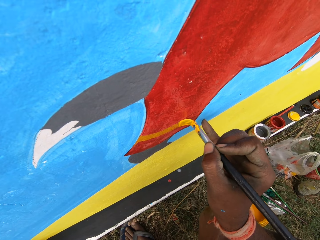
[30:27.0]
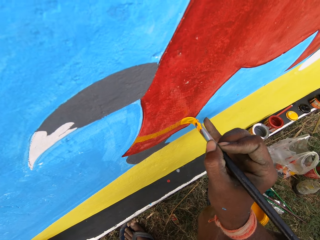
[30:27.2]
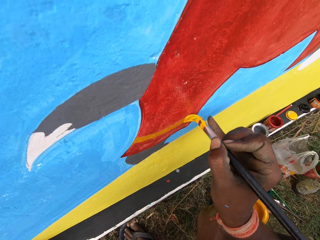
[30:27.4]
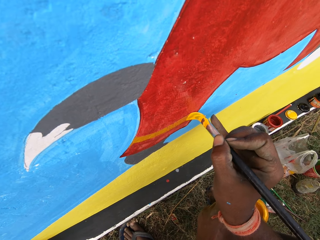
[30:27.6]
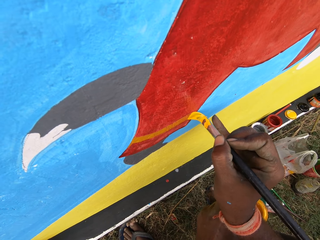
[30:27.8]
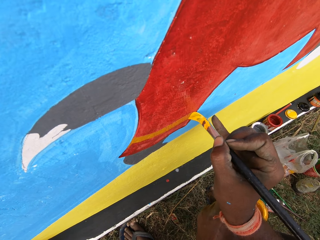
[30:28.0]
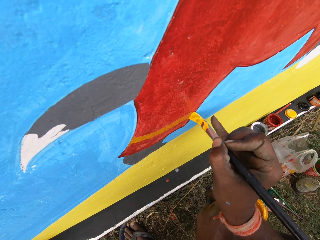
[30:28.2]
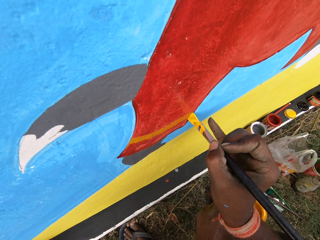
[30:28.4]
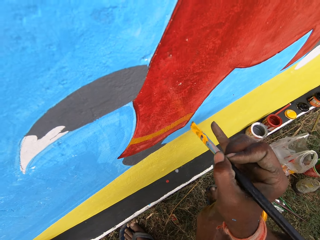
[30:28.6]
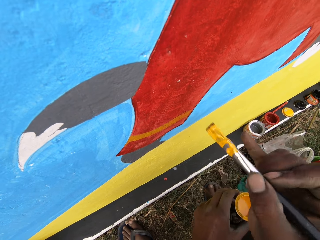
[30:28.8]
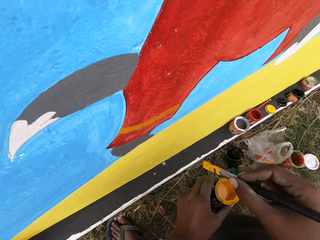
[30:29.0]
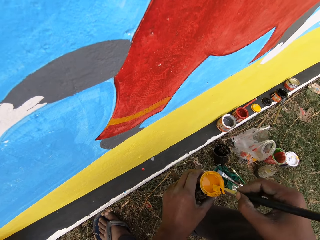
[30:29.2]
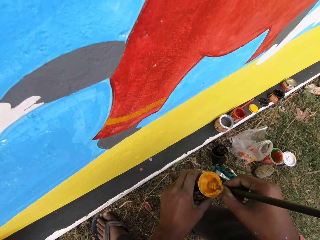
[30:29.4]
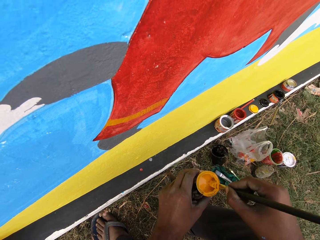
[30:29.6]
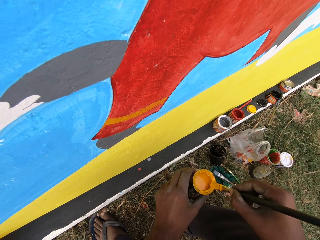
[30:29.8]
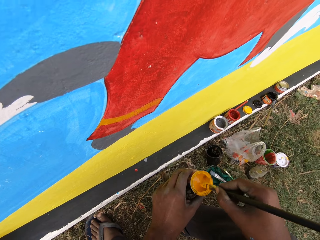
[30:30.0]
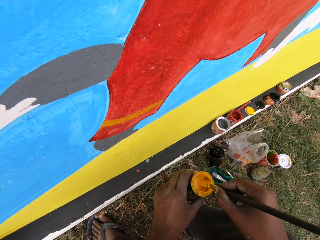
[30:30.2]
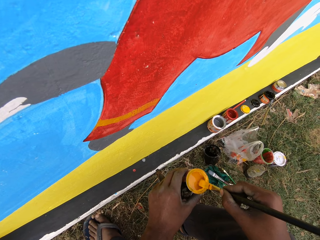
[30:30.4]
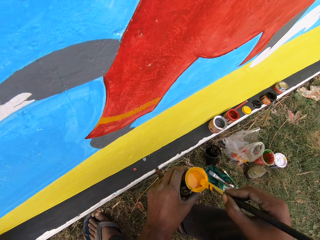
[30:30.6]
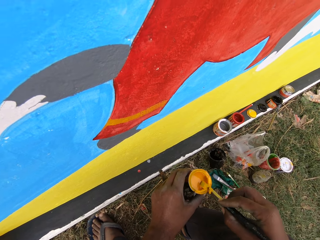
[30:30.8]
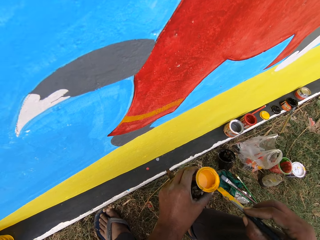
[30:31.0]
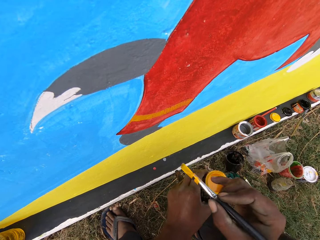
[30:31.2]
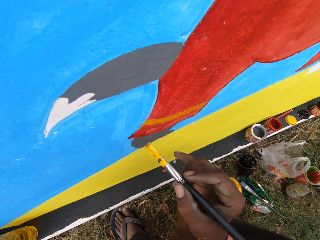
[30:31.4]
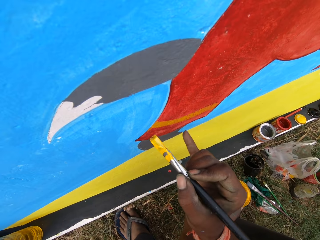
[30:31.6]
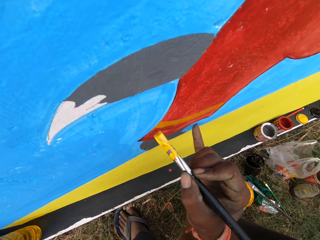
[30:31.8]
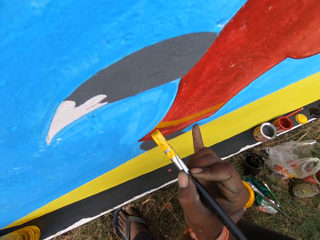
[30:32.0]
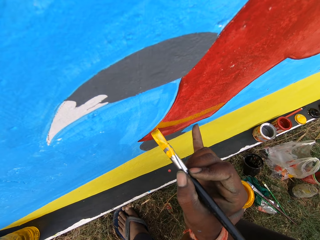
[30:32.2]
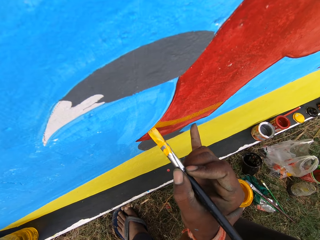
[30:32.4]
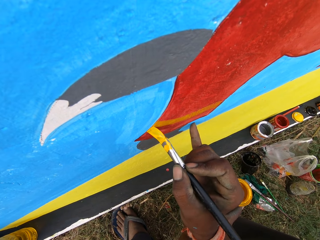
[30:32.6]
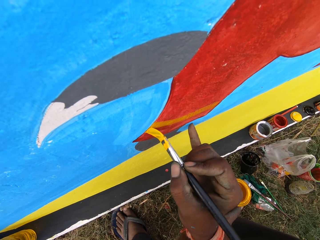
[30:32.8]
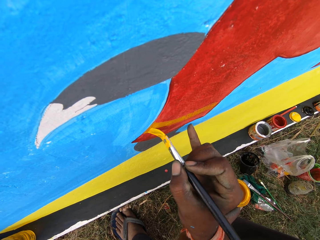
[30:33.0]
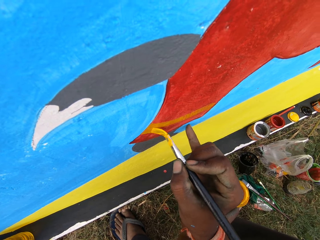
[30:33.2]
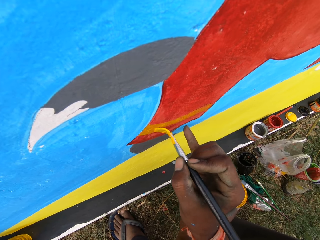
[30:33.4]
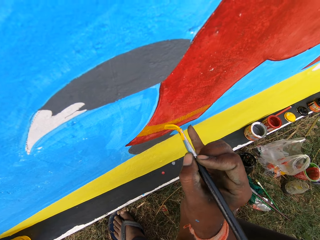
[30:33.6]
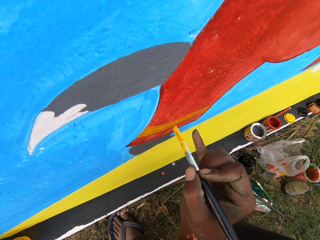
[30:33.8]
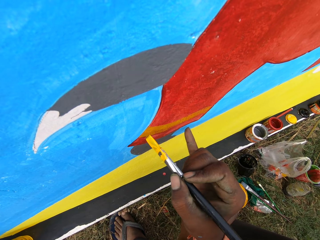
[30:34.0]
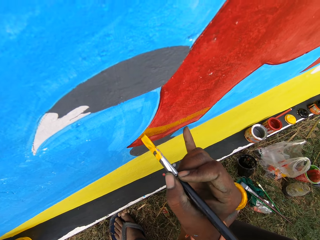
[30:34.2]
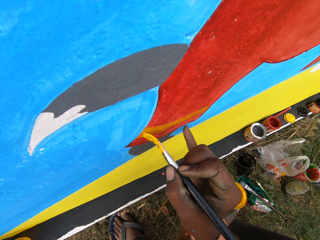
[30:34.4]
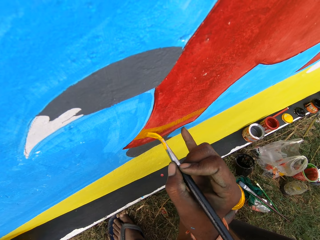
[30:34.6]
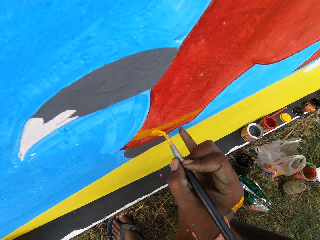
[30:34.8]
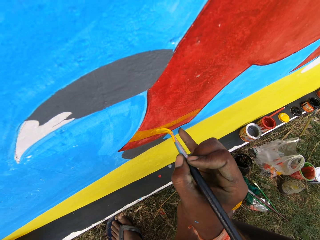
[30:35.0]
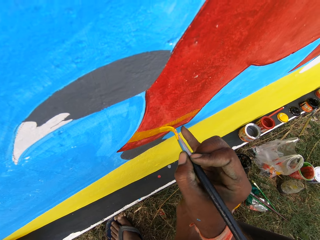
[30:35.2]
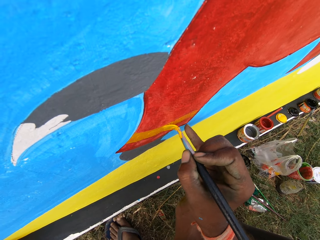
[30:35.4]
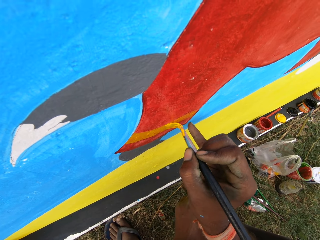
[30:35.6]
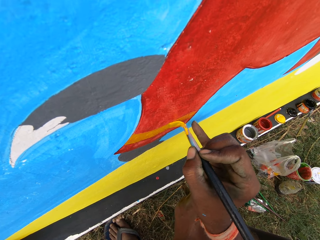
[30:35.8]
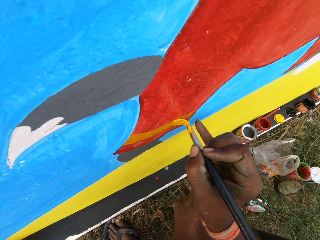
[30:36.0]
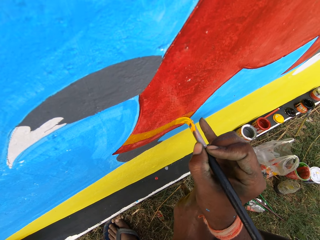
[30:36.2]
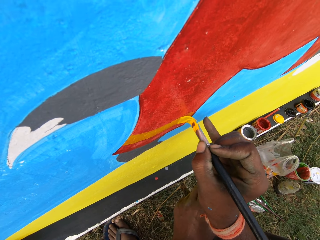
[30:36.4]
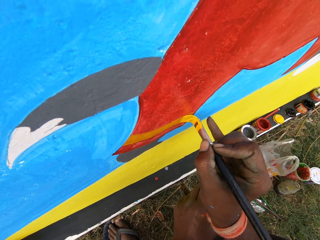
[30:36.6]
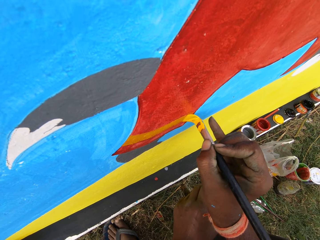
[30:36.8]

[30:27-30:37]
The camera wearer dips the brush into the painting can. They smear the paint brush on the edges of the can. They paint the wall with the painting brush.

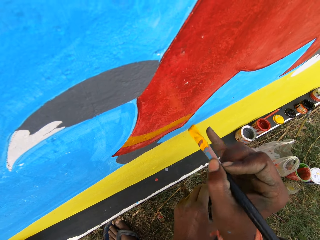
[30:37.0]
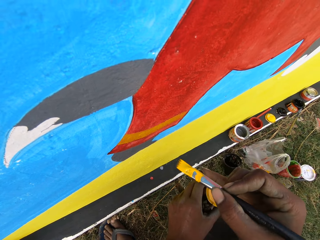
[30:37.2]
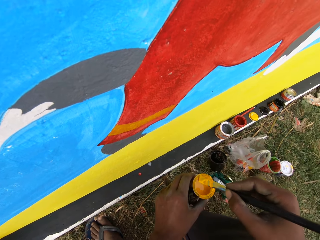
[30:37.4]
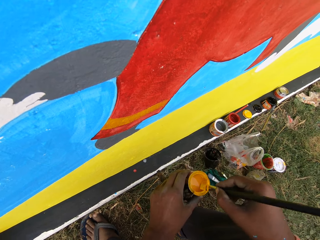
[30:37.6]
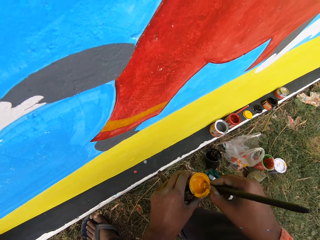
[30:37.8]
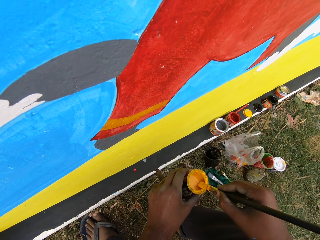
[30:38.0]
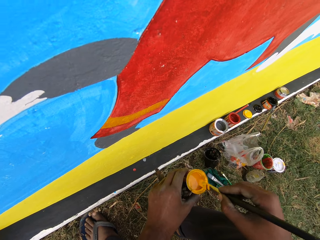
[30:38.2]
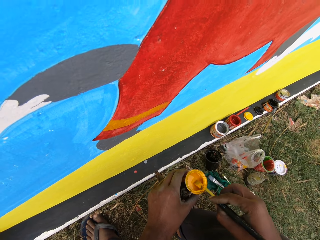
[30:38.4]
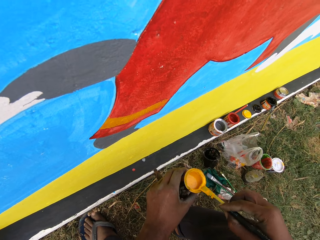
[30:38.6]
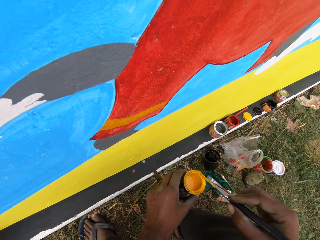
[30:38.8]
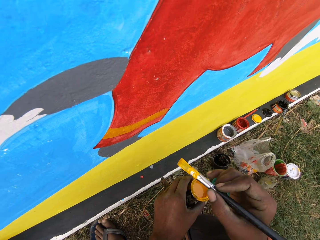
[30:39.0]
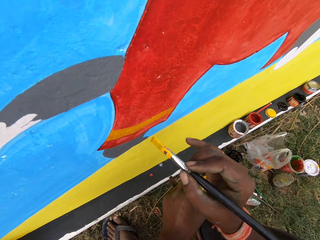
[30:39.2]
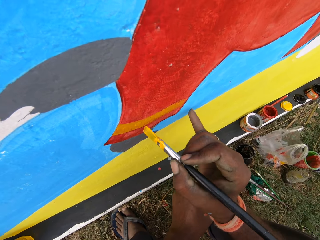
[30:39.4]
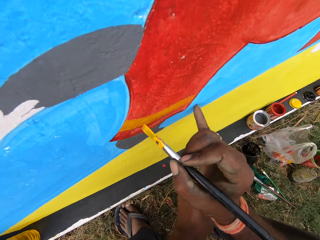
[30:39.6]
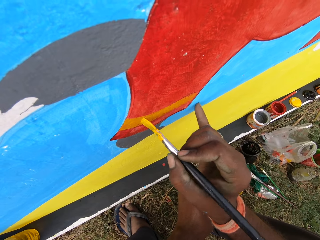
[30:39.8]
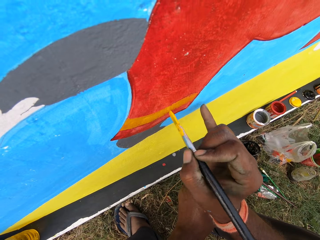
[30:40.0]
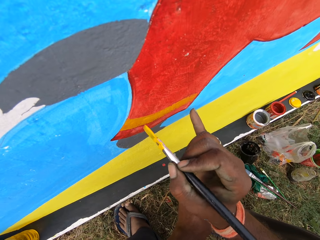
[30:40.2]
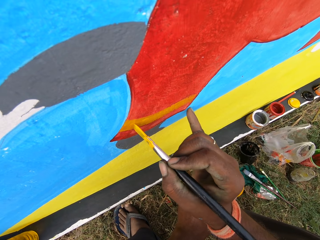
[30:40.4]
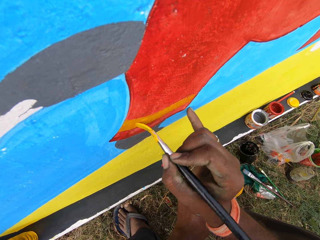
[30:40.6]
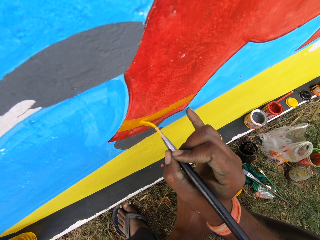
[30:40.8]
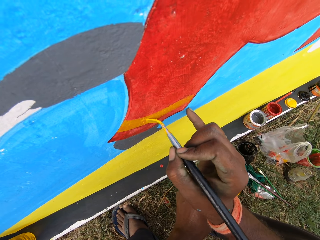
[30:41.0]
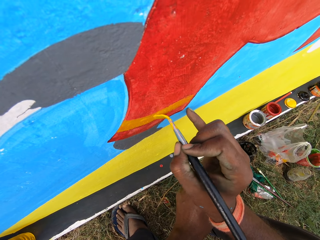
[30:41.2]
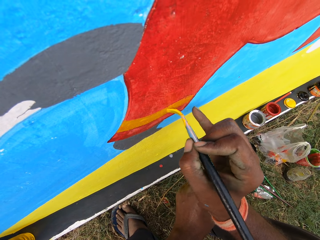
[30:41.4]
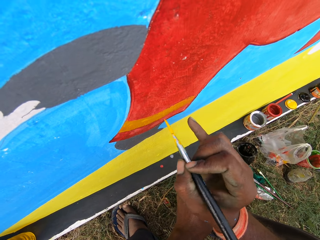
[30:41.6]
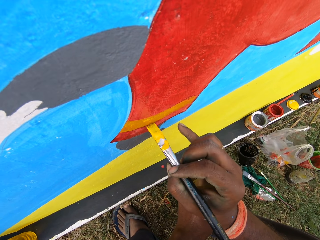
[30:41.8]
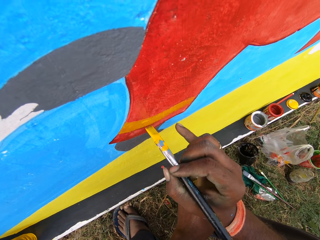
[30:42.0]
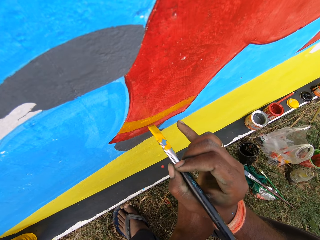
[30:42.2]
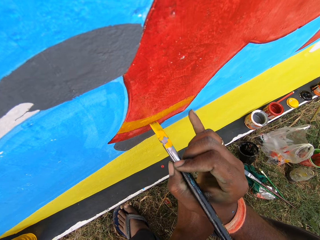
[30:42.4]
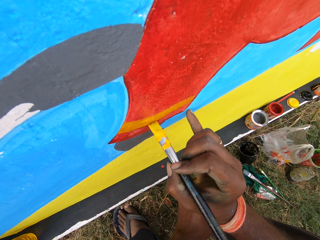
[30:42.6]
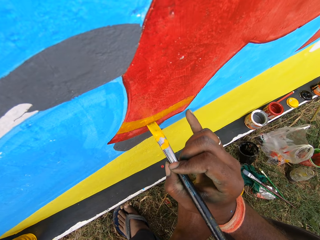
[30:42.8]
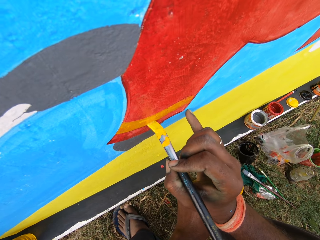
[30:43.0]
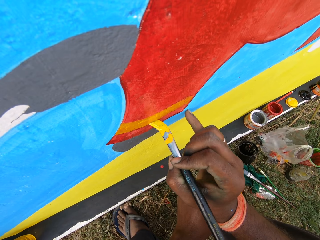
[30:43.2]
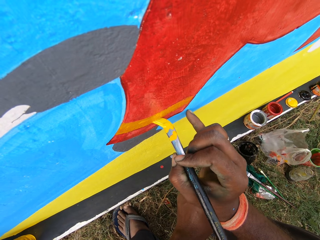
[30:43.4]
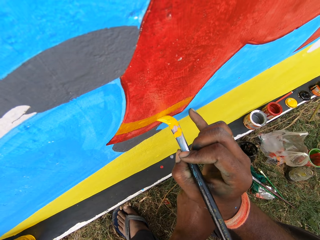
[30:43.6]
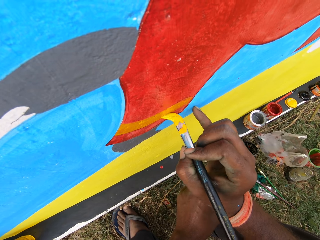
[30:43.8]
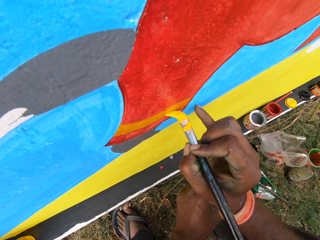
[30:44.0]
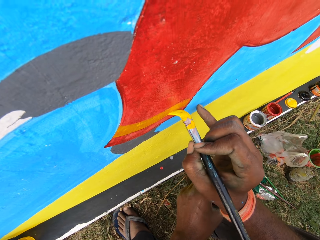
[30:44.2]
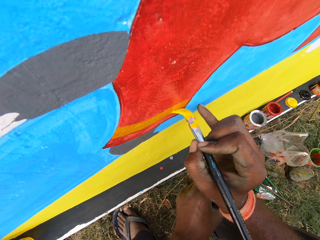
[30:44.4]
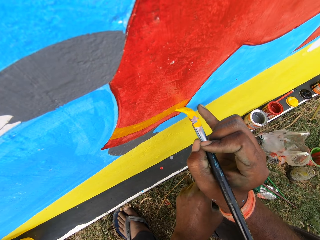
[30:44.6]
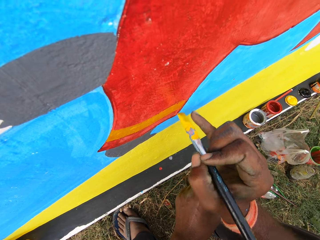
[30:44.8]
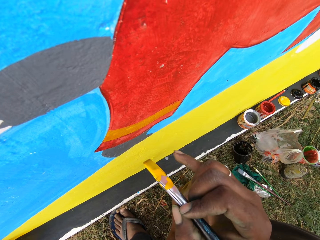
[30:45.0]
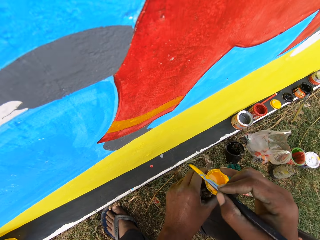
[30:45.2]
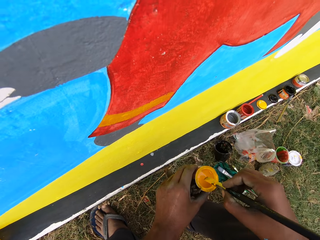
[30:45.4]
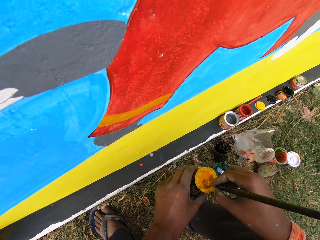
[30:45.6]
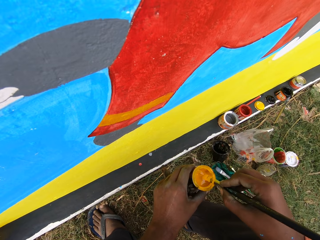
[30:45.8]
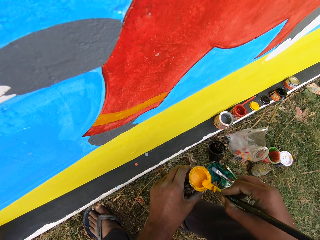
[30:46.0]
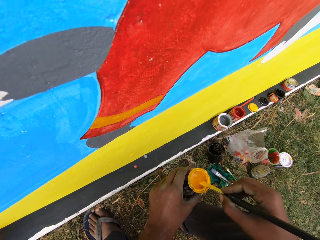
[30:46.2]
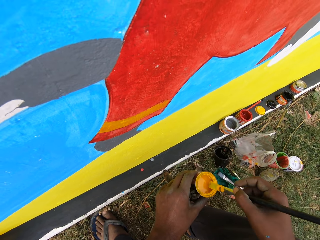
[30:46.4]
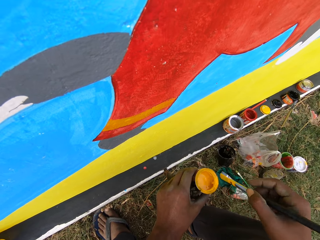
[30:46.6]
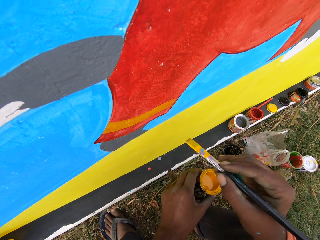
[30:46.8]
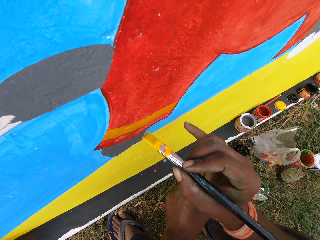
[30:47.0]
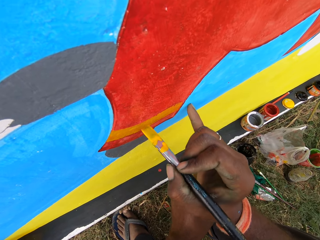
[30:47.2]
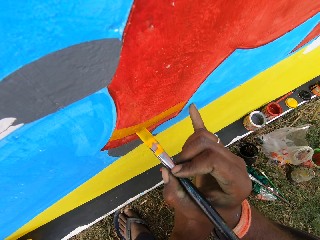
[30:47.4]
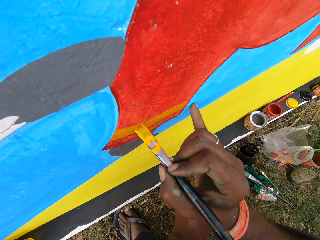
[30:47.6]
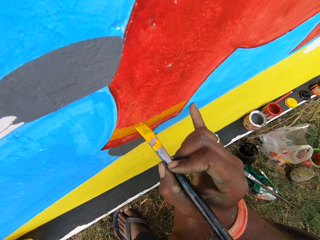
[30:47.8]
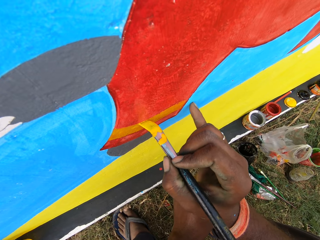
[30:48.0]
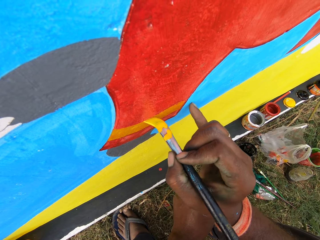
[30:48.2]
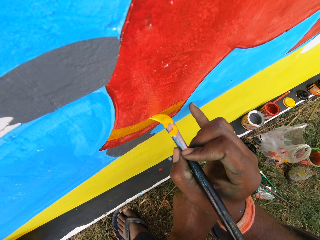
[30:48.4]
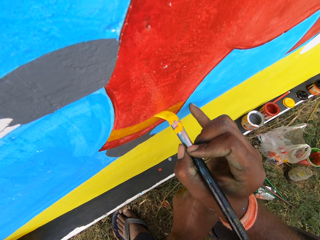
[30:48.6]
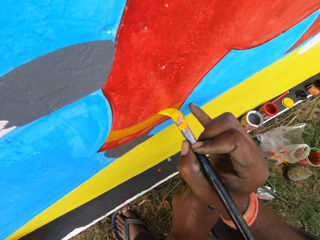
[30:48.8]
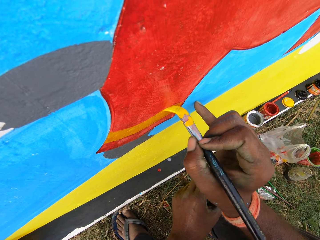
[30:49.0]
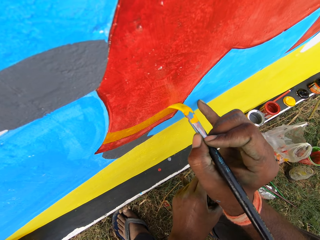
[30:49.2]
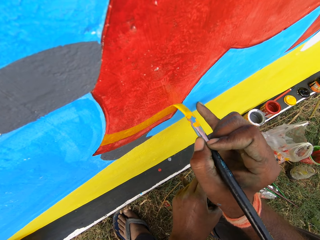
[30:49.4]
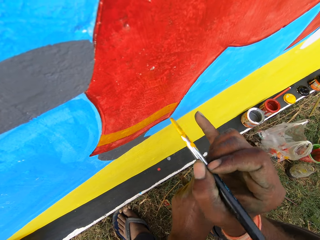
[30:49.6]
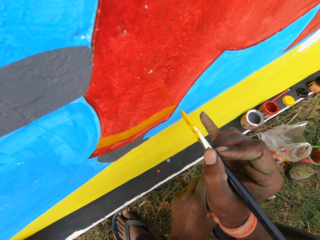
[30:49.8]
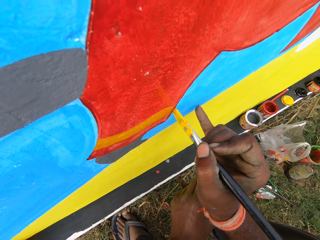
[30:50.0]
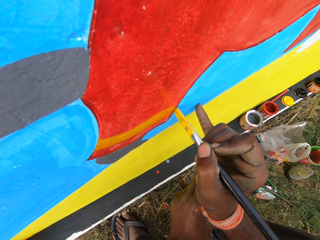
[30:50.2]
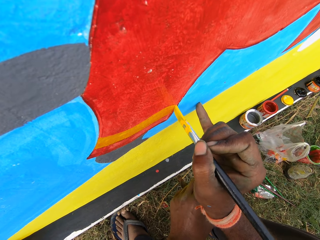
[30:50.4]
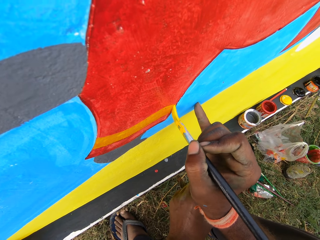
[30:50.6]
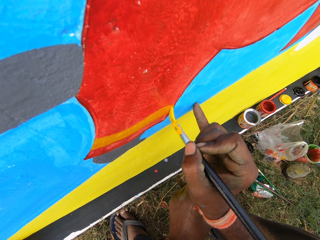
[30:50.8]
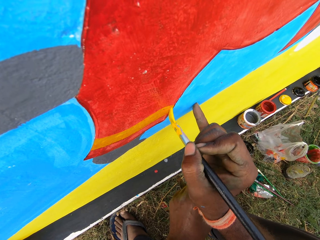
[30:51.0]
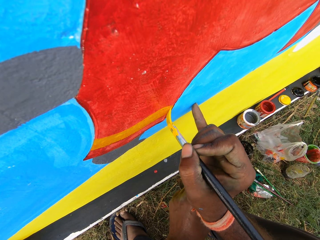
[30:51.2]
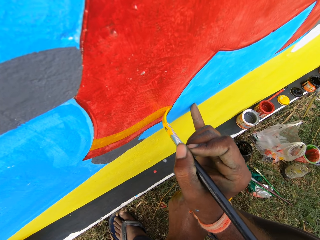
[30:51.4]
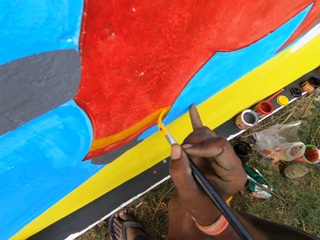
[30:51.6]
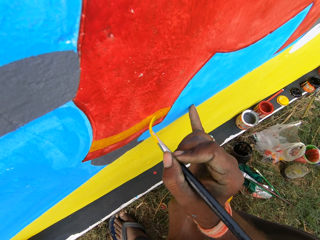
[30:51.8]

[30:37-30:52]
The camera wearer dips the brush into the painting can. They paint the wall with the painting brush. They dip the brush into the painting can. They smear the paint brush on the edges of the can. They paint the wall with the painting brush.
